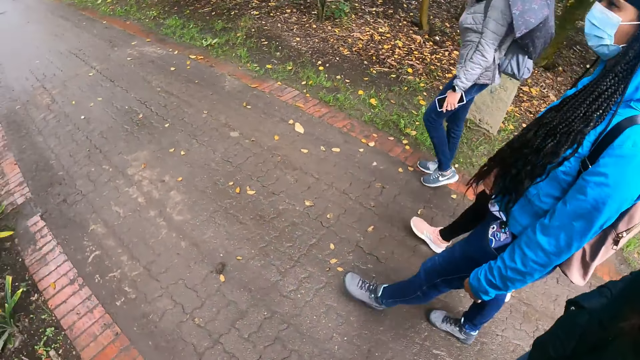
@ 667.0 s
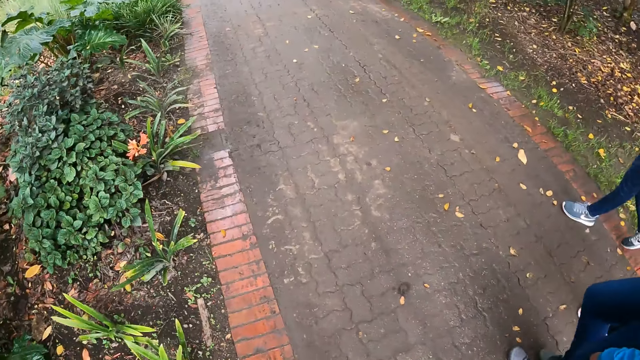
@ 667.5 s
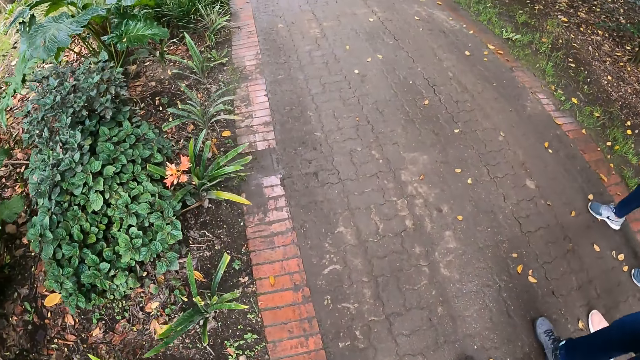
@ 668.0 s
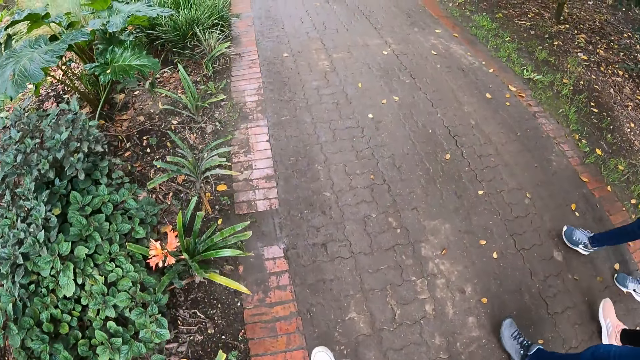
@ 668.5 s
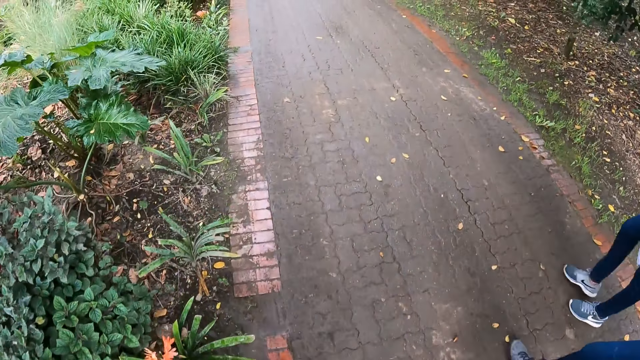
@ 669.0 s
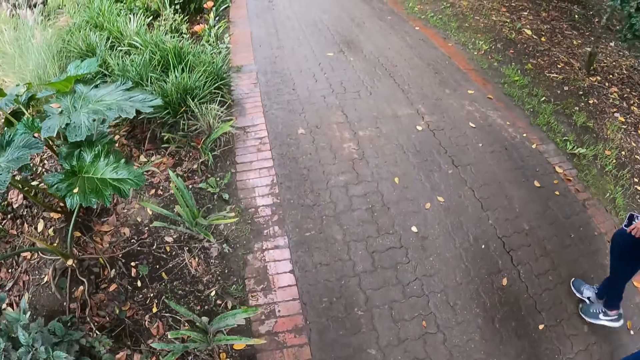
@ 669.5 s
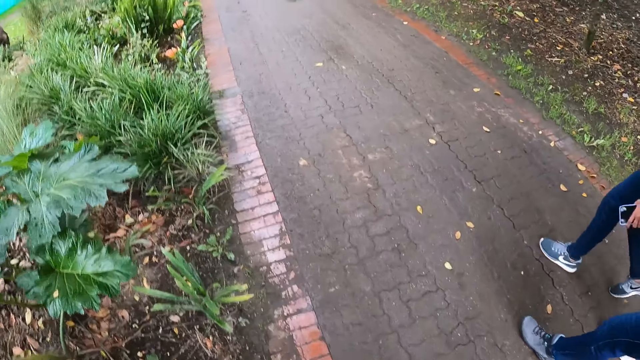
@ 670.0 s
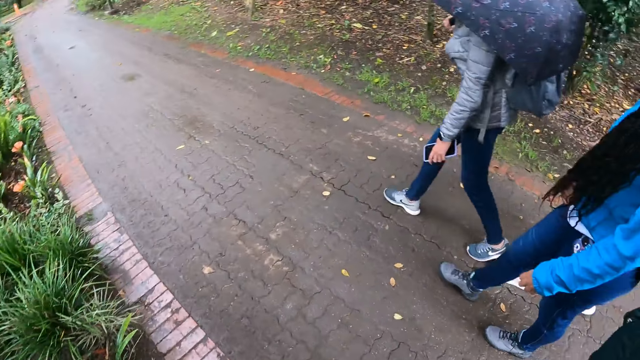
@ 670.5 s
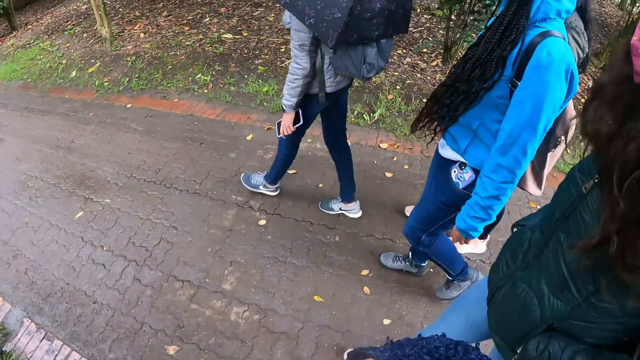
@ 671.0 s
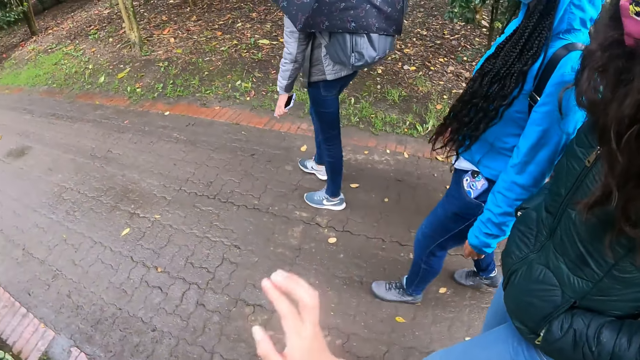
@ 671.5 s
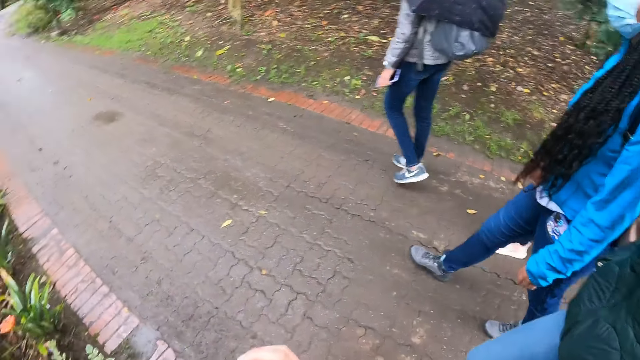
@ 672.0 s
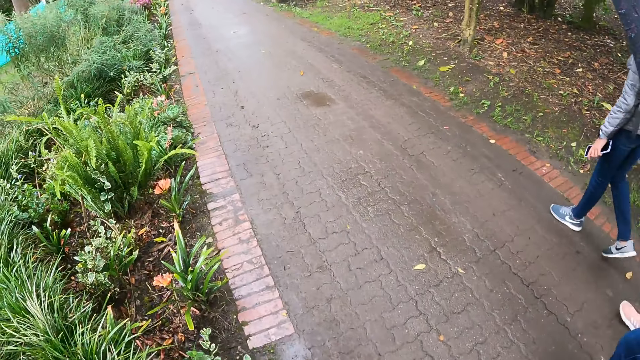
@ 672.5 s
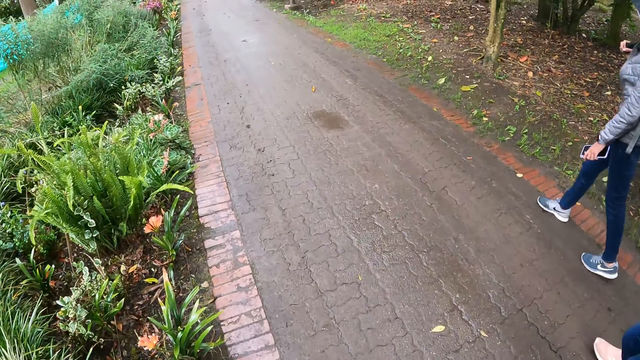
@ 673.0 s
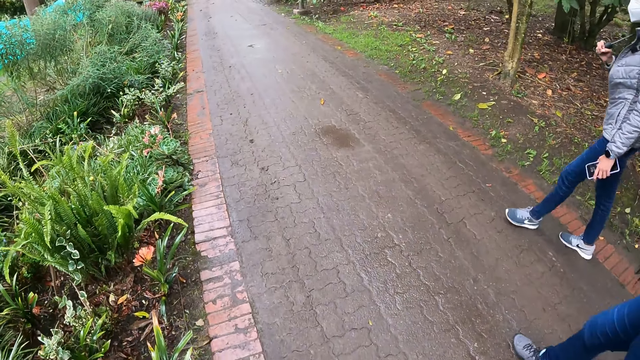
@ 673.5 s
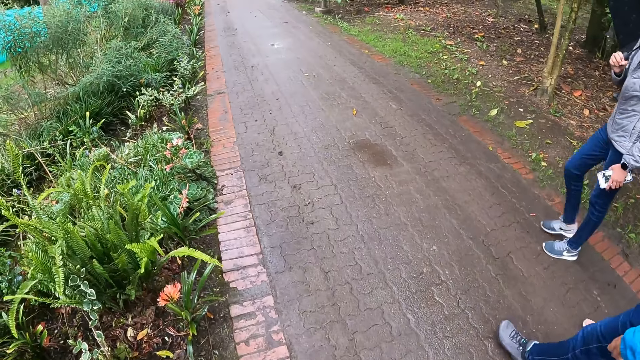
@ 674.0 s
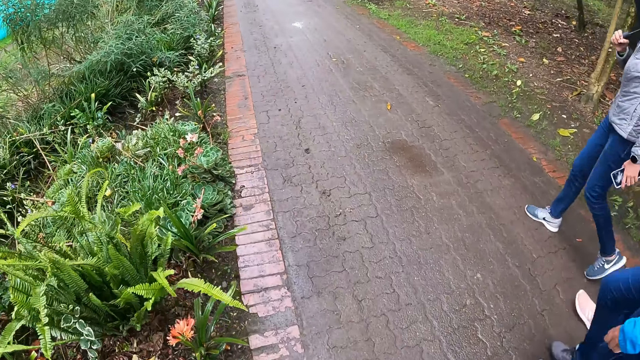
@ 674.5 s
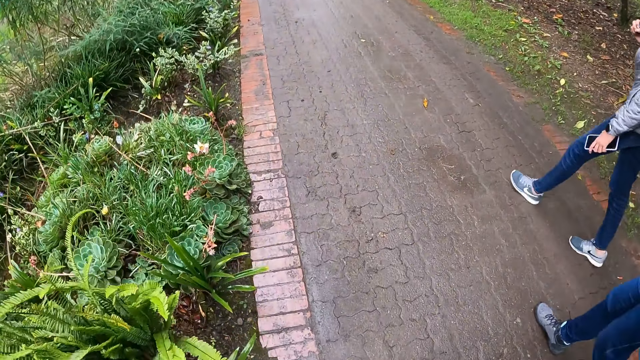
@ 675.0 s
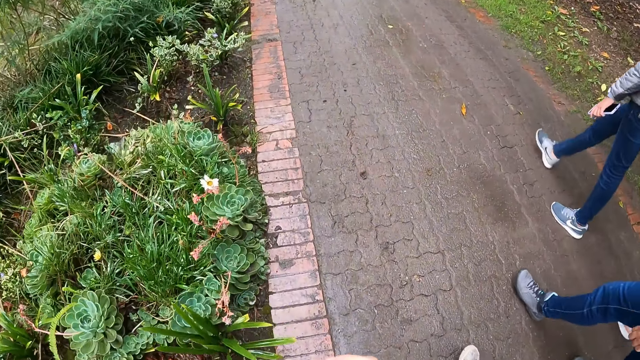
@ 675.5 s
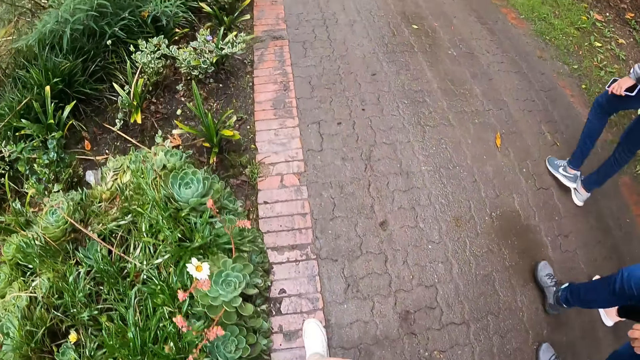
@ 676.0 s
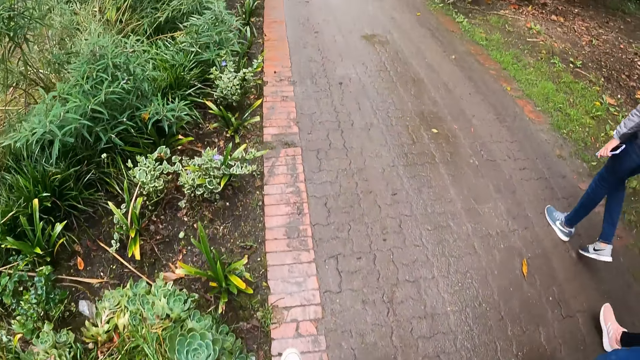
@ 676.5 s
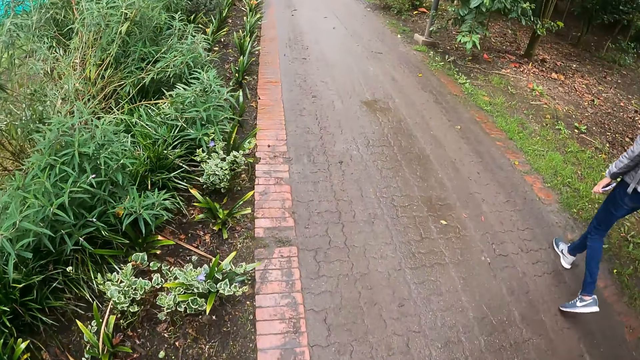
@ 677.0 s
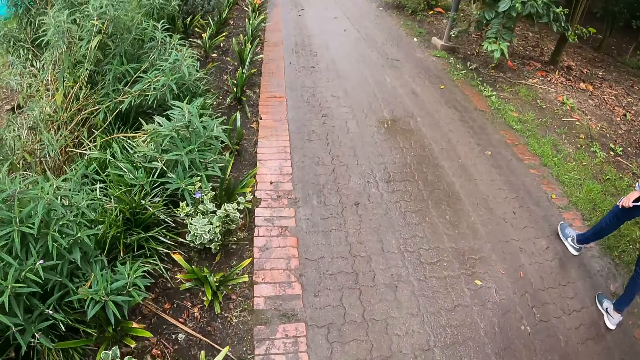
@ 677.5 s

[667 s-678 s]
The camera wearer does the hand gesture. They interact with a woman.

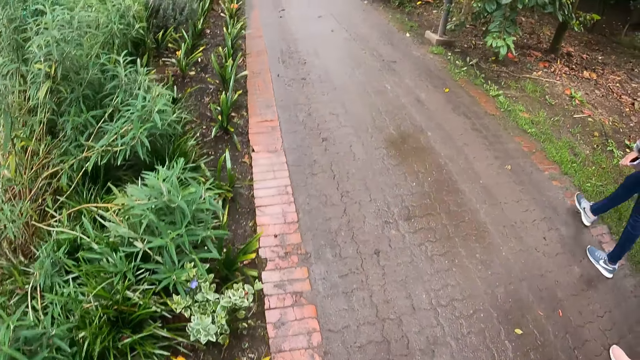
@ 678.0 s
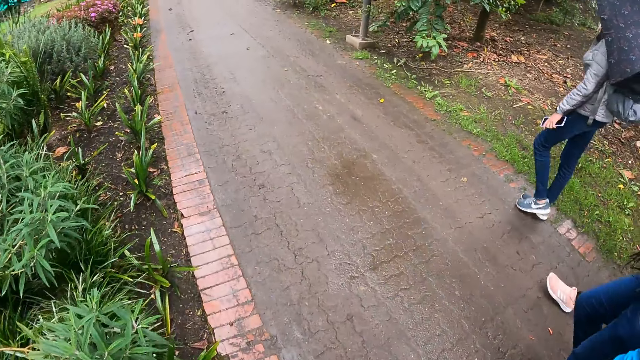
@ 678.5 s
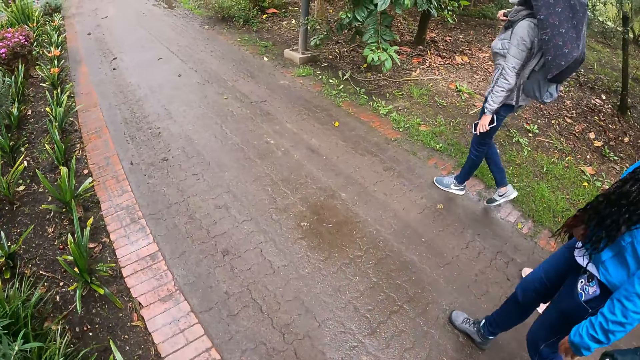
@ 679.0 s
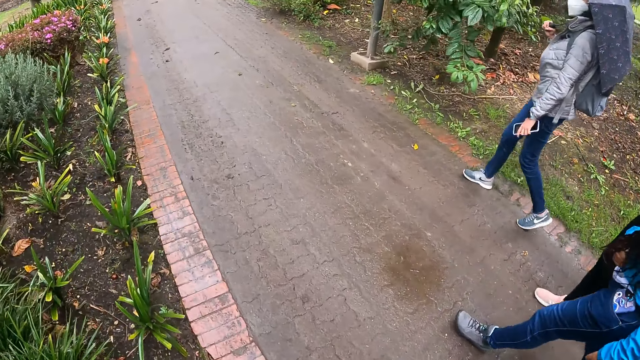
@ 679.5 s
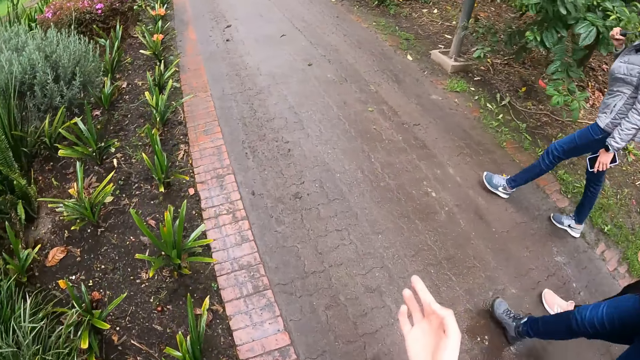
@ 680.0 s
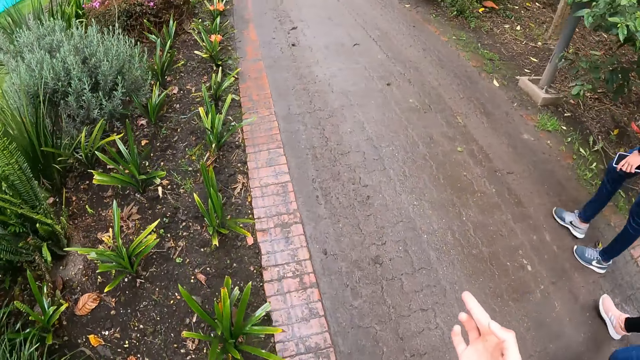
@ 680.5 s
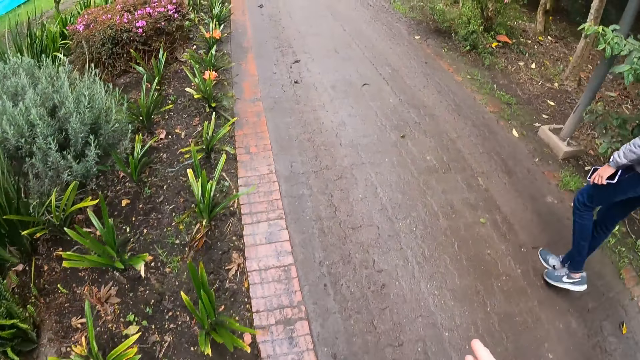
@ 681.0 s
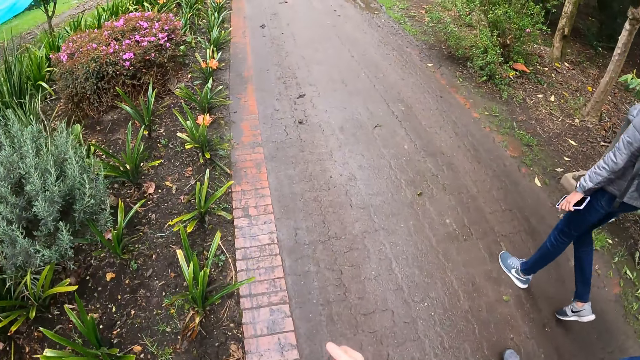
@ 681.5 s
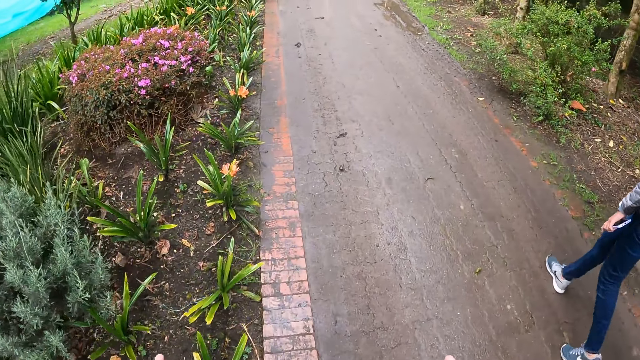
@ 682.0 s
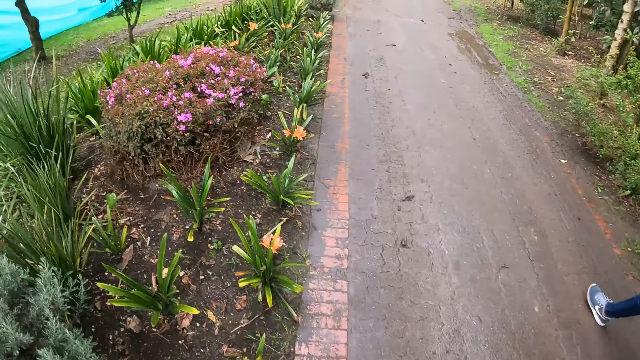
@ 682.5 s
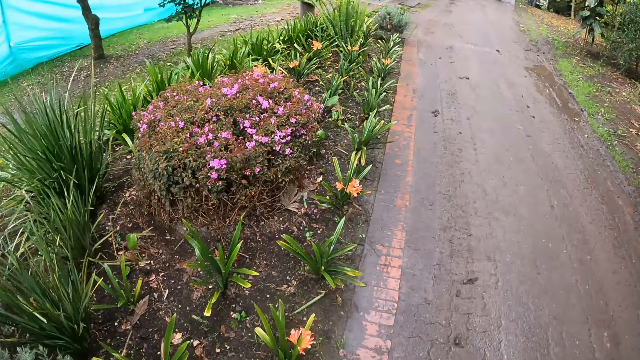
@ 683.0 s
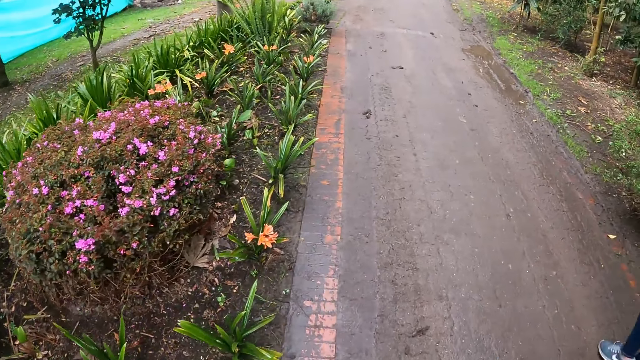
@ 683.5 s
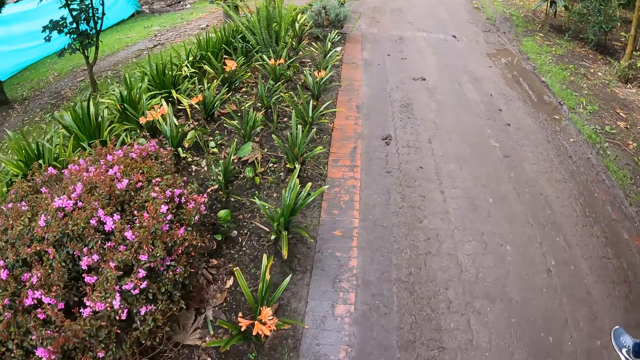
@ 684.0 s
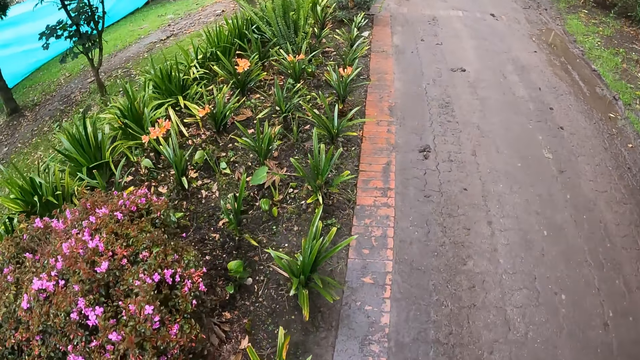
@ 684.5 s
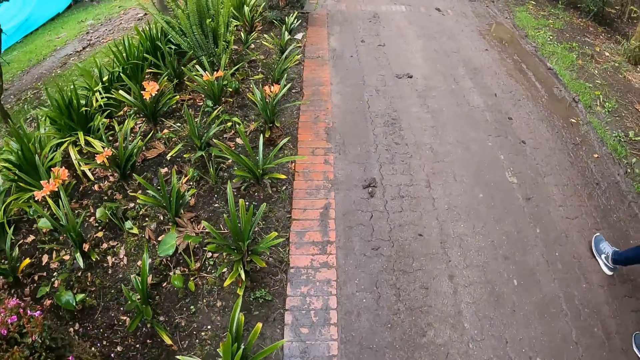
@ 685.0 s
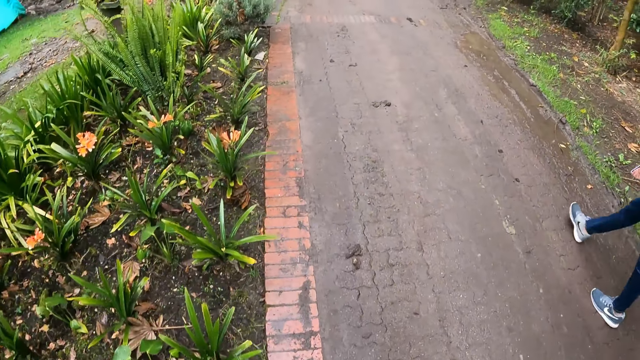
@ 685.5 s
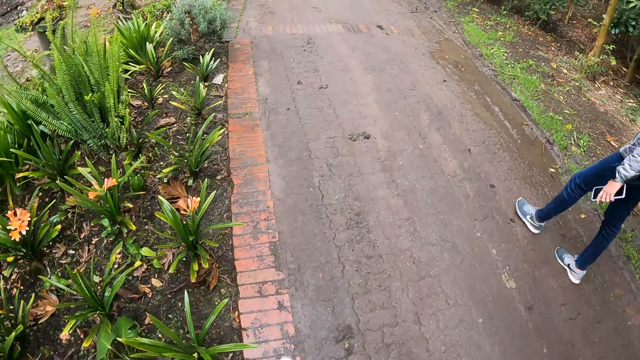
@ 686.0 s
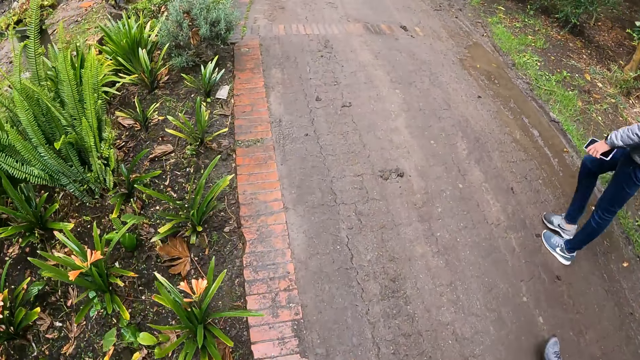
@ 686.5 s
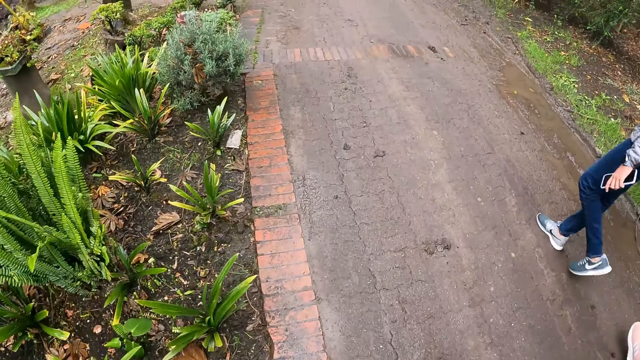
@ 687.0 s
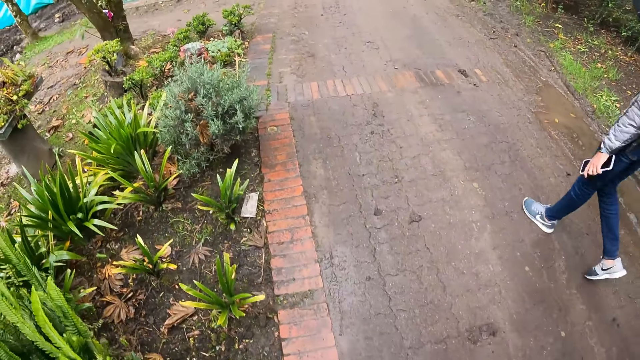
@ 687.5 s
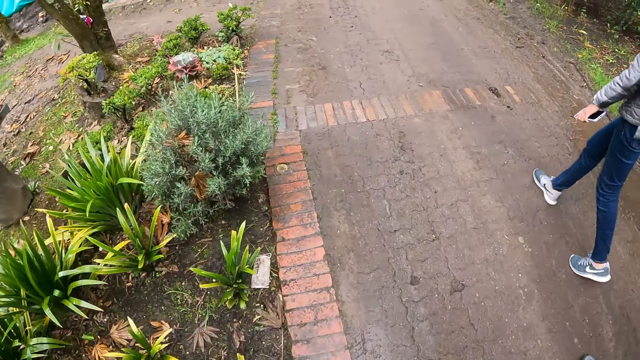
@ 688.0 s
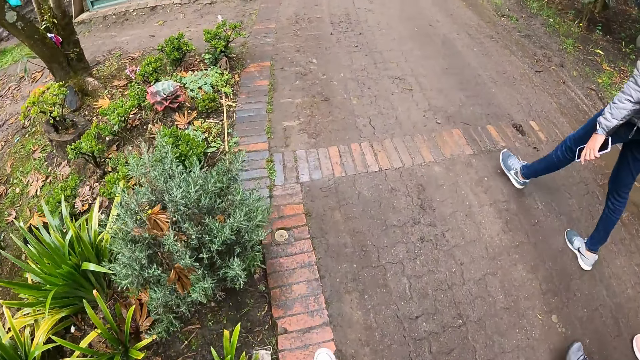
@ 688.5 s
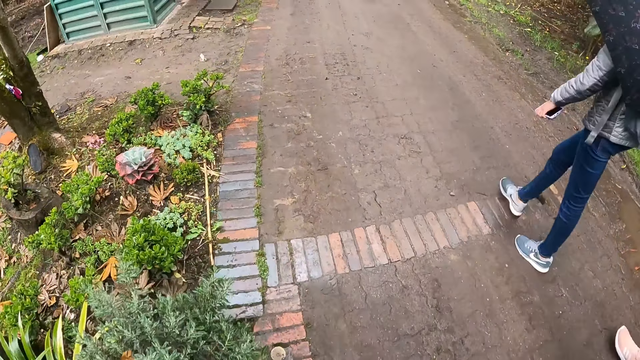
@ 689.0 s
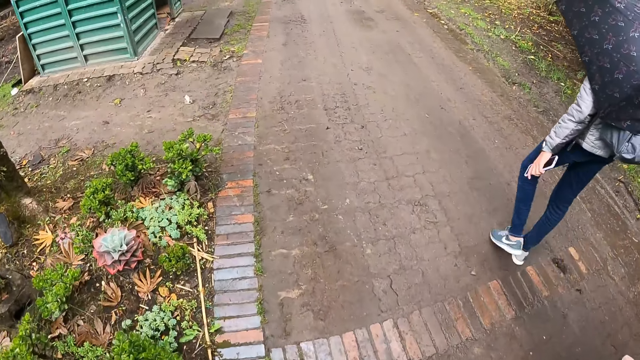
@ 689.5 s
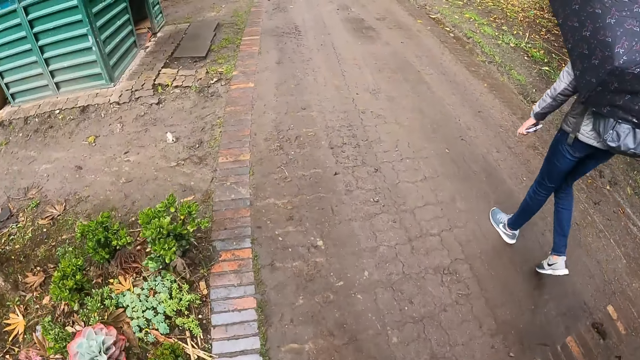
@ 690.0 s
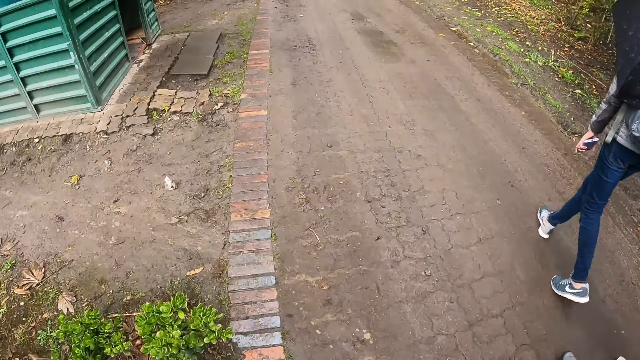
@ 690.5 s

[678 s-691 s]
The camera wearer does the hand gesture.
